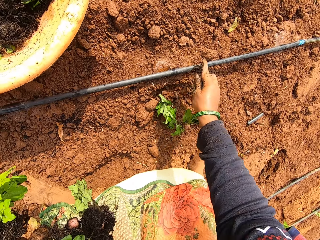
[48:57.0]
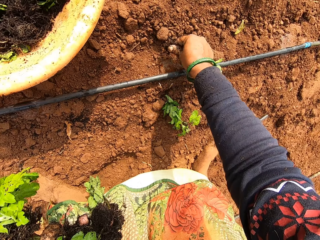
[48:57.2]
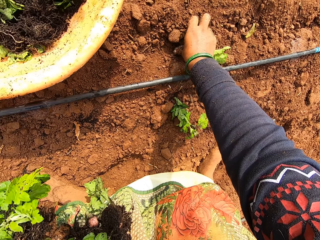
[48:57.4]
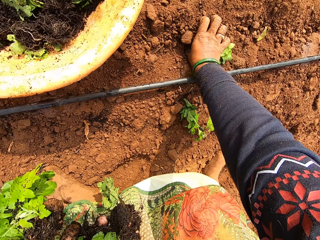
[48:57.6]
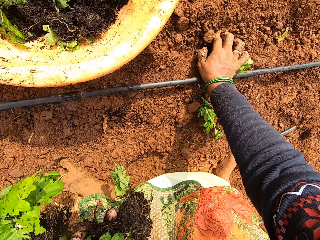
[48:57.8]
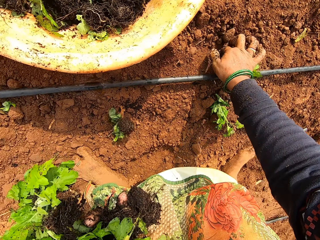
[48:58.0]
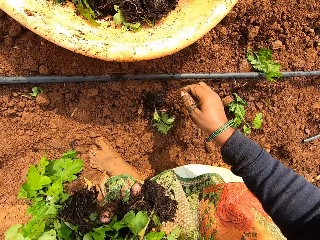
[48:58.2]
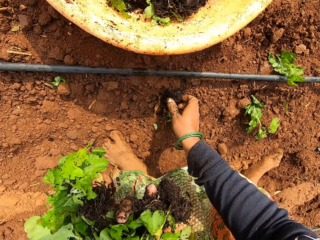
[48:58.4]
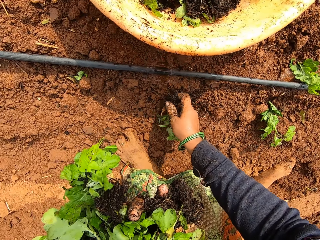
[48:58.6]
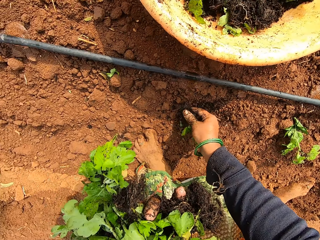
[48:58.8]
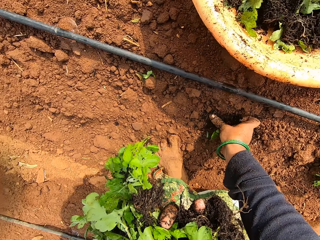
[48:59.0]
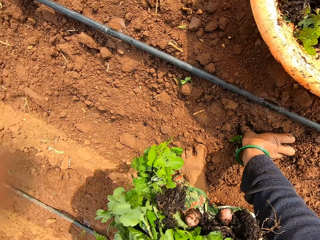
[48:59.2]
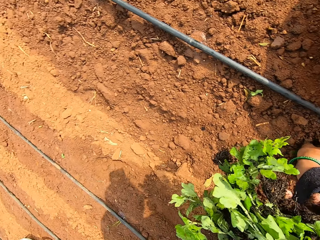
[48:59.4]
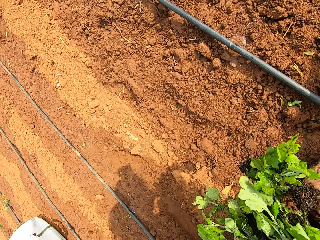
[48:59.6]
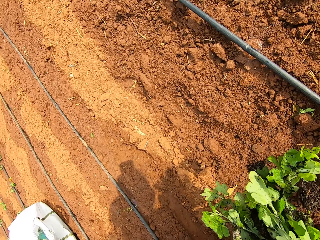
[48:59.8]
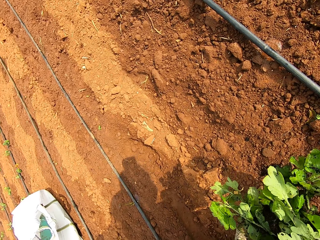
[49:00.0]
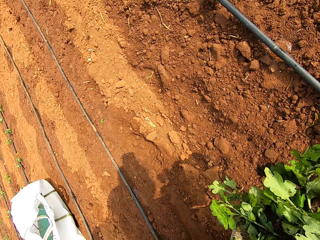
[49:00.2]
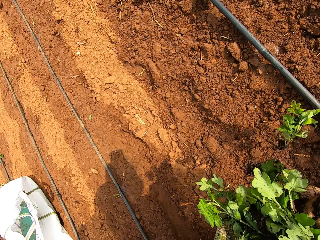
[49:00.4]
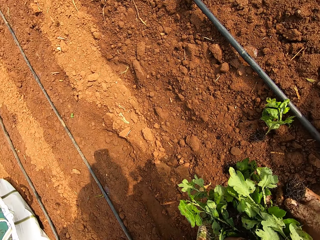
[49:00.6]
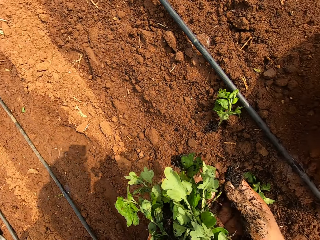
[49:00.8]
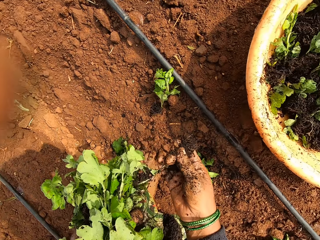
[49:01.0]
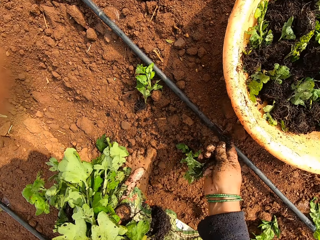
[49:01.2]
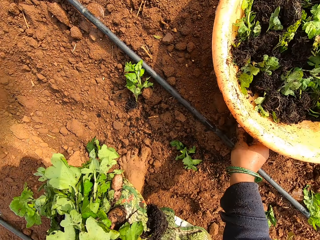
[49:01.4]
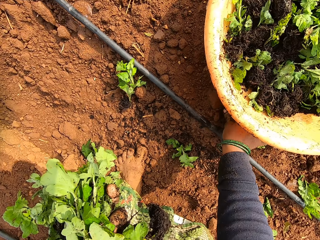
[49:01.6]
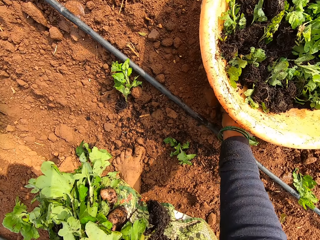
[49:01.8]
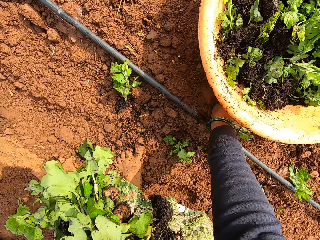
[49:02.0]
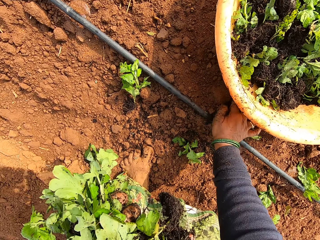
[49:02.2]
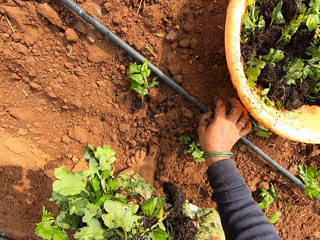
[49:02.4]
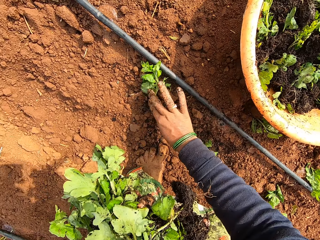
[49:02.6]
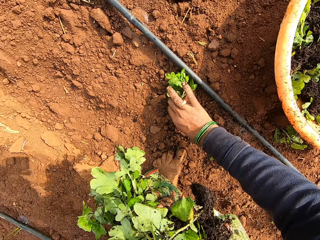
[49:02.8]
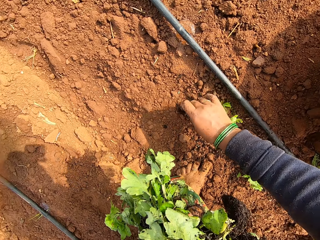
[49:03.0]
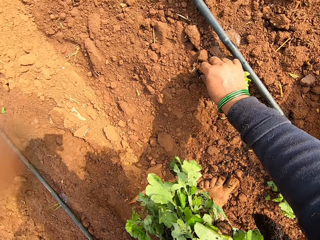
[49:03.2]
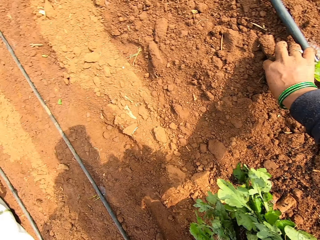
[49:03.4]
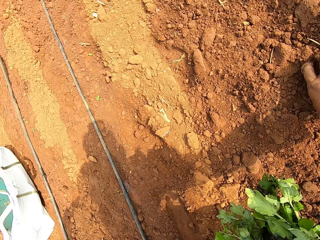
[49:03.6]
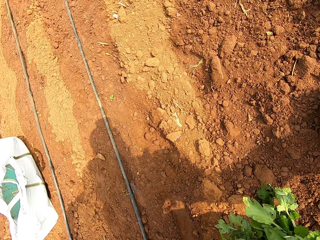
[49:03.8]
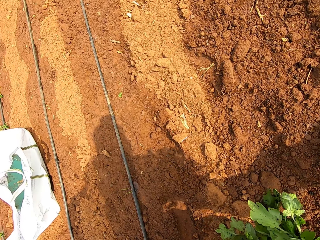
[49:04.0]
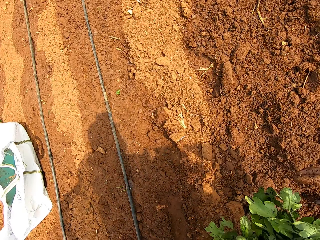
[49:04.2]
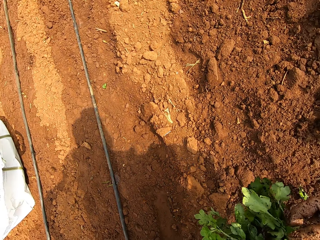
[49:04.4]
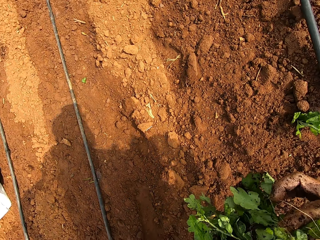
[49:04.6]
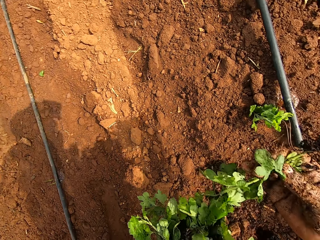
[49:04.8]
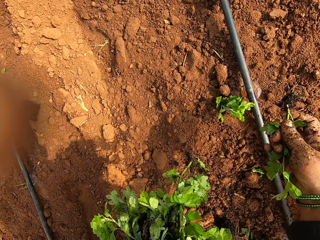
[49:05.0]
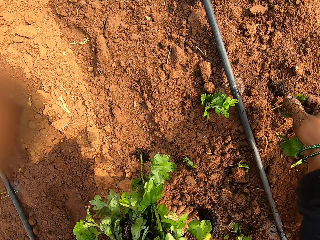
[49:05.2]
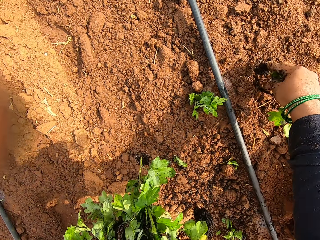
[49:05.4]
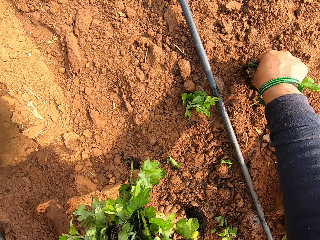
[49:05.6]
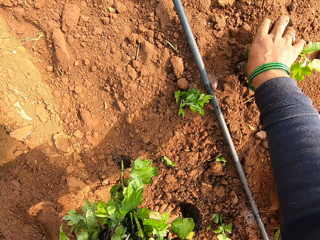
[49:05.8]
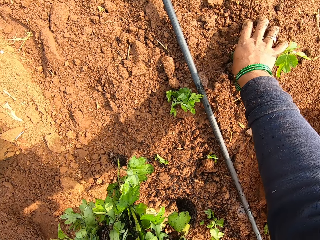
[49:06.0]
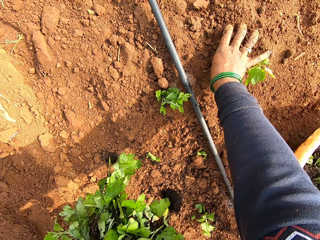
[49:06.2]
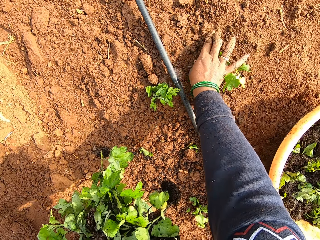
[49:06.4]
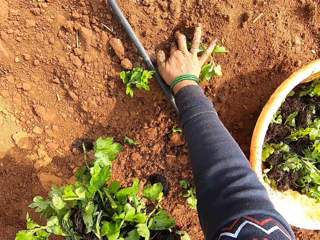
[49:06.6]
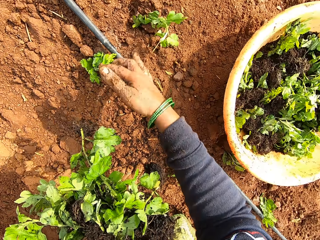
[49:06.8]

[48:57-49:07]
The camera wearer picks up a seedling from the ground with her right hand. She plants the seedling in the ground with her right hand. She picks up a seedling from the ground with her right hand. She plants the seedling in the ground with her right hand. She takes a seedling from her left hand with her right hand. She plants the seedling in the ground with her right hand. She picks up a seedling from the ground with her right hand. She plants the seedling in the ground with her right hand. She takes a seedling from her left hand with her right hand. She plants the seedling in the ground with her right hand.

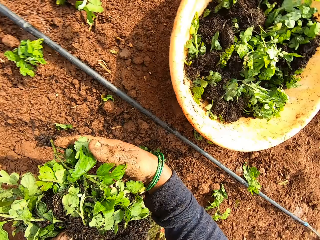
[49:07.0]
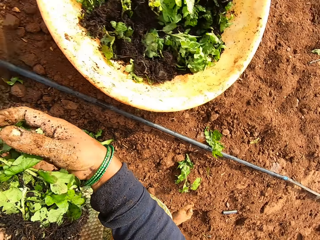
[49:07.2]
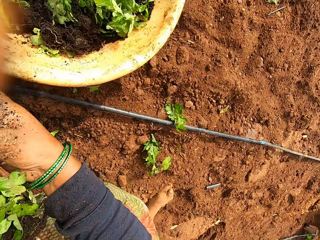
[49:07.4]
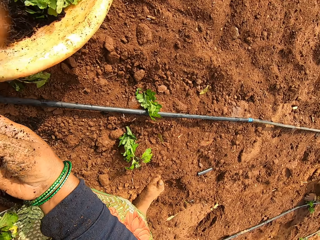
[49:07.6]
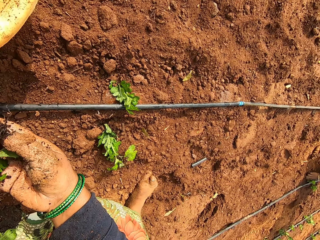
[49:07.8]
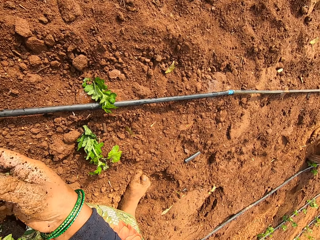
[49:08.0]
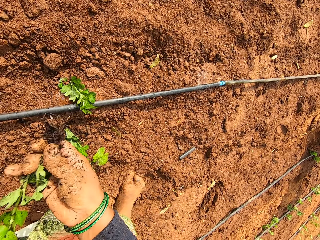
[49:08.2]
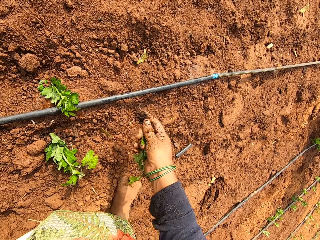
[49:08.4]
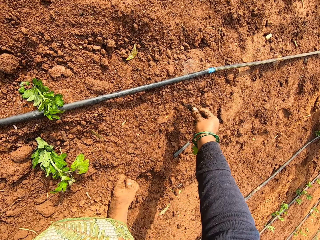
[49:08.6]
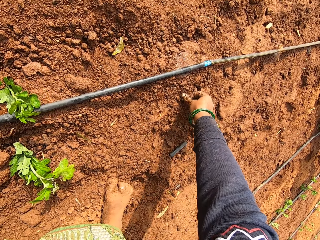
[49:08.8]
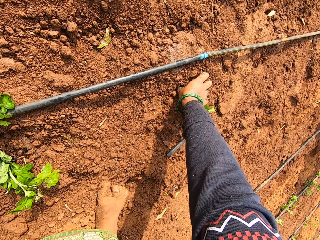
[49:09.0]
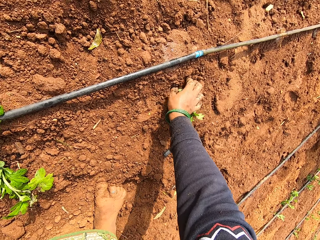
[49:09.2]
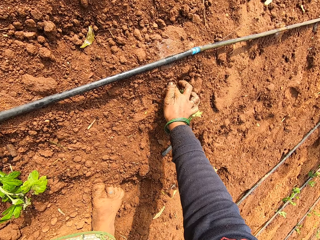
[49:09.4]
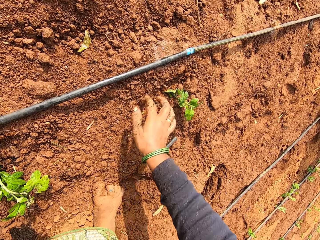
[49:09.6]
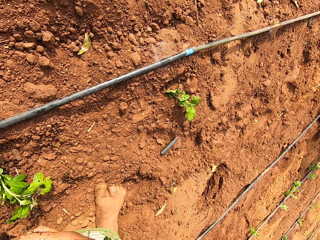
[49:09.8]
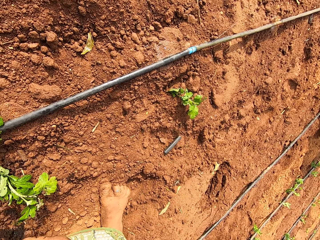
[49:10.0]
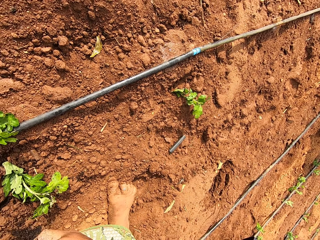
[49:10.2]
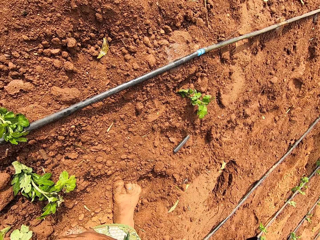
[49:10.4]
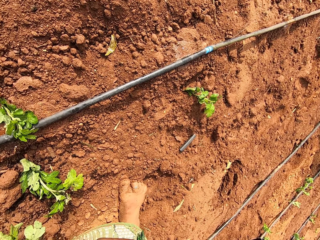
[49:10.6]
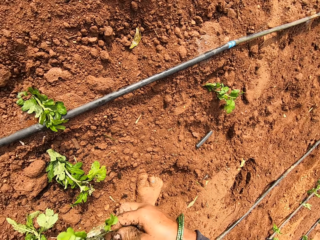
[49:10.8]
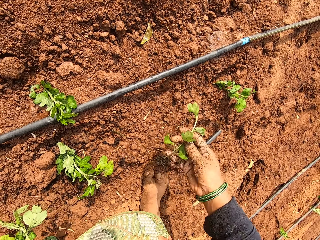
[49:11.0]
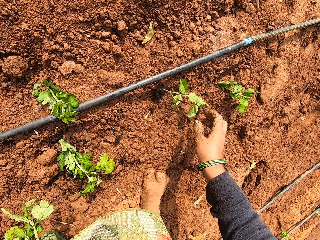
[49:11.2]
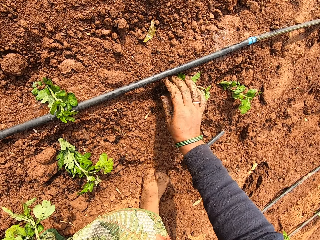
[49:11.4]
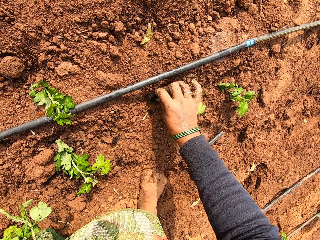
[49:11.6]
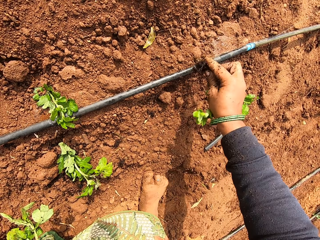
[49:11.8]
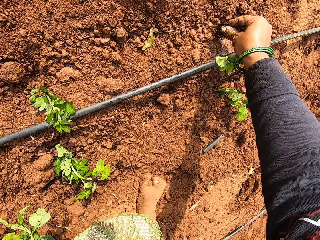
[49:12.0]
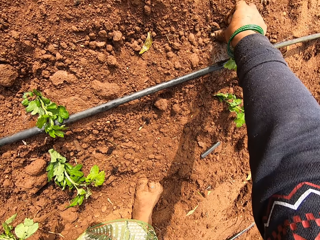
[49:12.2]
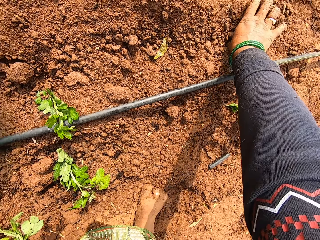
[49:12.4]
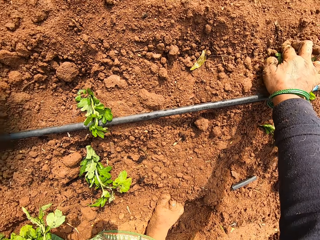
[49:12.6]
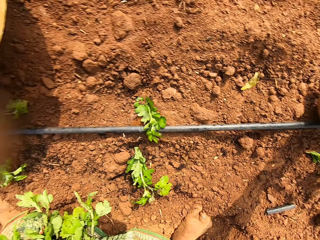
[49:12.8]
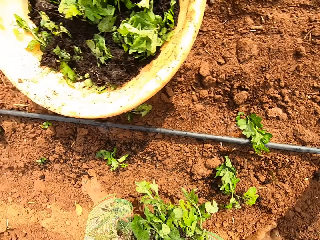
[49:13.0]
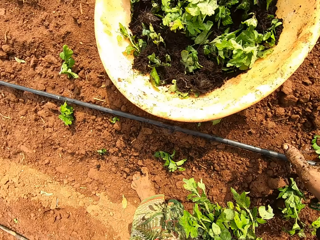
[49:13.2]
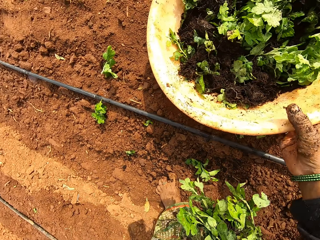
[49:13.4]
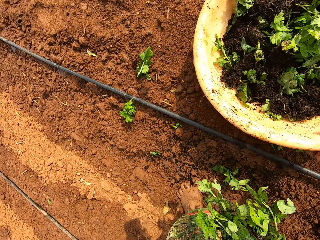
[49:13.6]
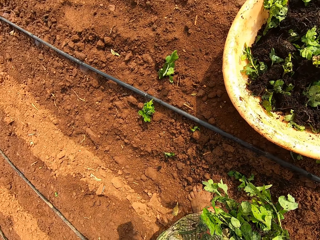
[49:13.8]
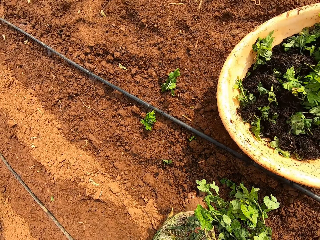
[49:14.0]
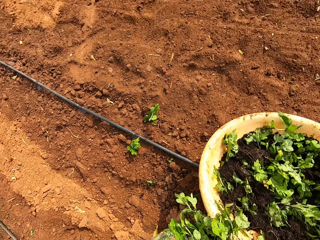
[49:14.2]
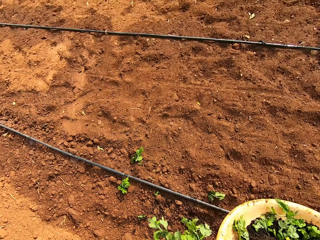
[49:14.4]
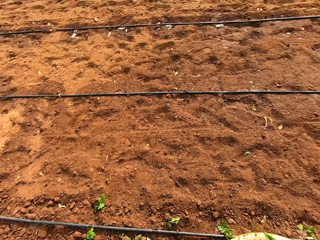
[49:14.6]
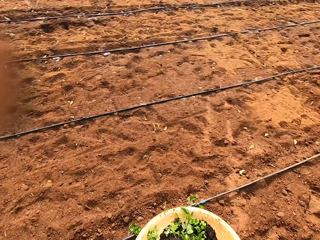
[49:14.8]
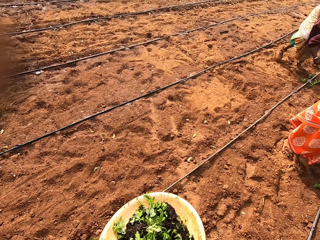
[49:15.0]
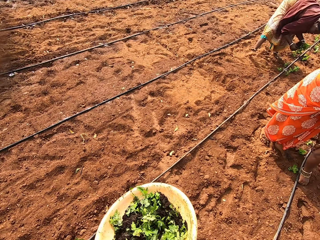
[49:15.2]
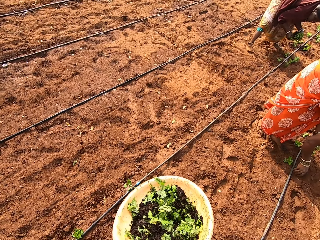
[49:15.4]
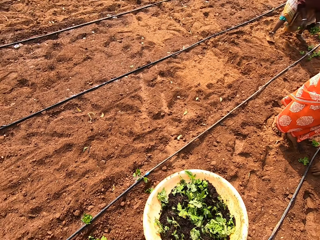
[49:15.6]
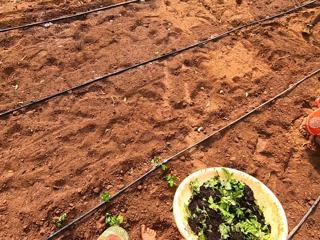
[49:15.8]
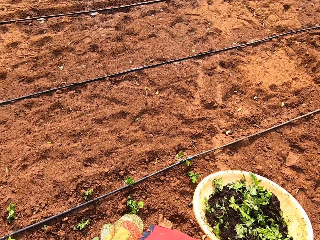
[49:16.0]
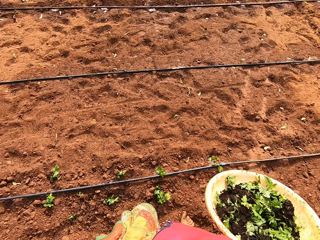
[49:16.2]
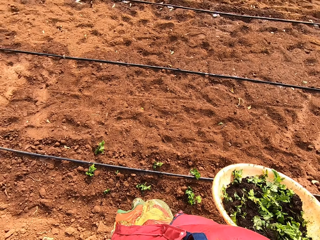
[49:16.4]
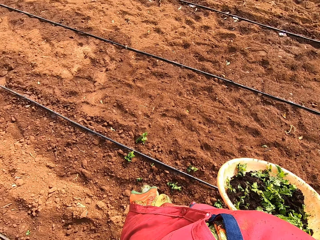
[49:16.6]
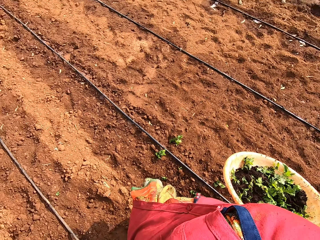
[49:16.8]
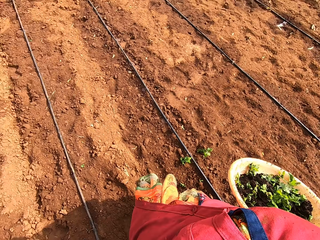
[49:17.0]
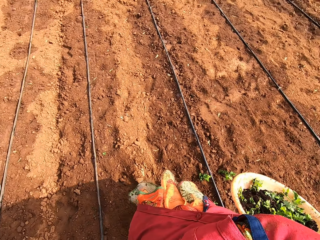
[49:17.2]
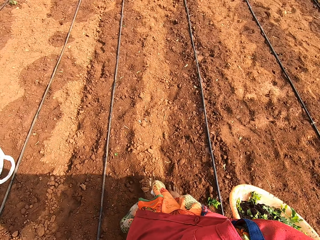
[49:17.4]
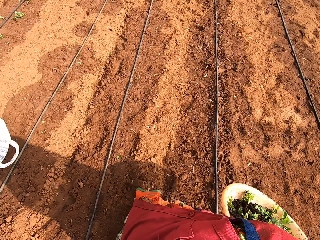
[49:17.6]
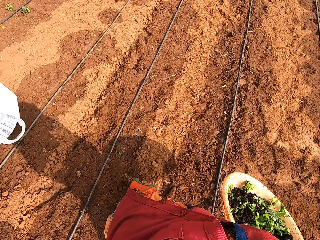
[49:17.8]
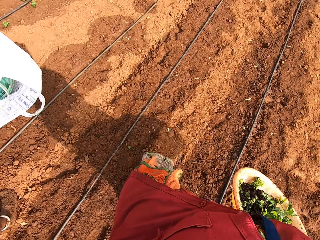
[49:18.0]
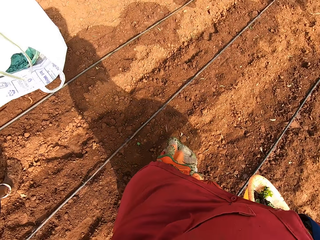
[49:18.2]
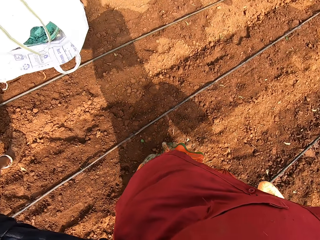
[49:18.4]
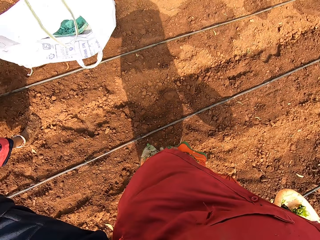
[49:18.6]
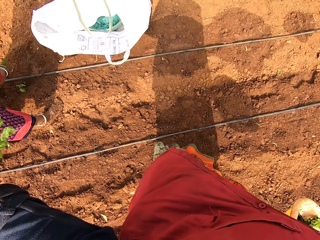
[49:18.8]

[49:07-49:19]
The camera wearer holds the seedlings with both hands. She takes a seedling from her left hand with her right hand. She plants the seedling in the ground with her right hand. She takes a seedling from her left hand with her right hand. She drops the seedling on the ground with her right hand. She picks up the seedling from the ground with her right hand. She plants the seedling in the ground with her right hand. She picks up the bucket or basin from the ground with her right hand. She carries the basin of plant. A woman plants a seedling in the ground with her right hand. The camera wearer walks on the garden. A person puts the plant on the soil.
